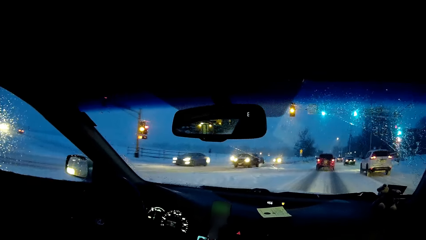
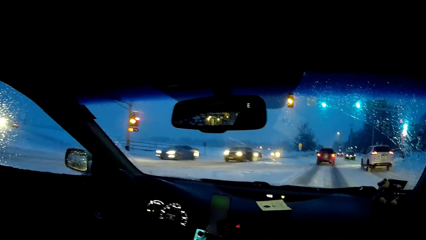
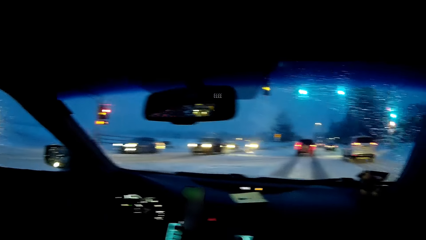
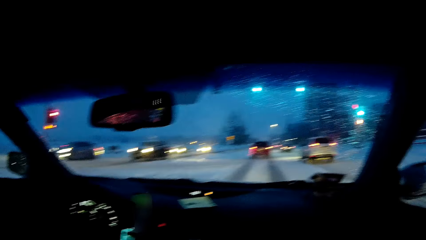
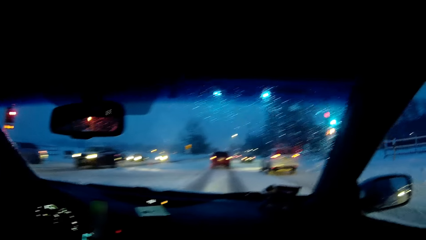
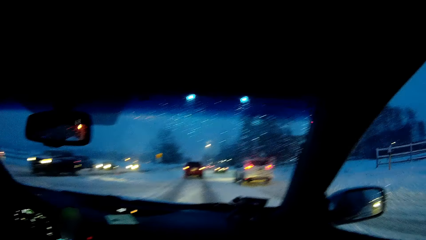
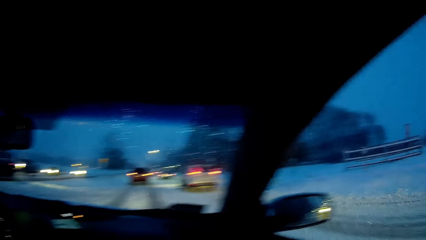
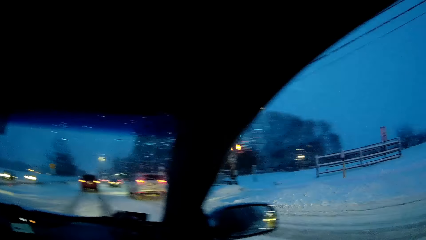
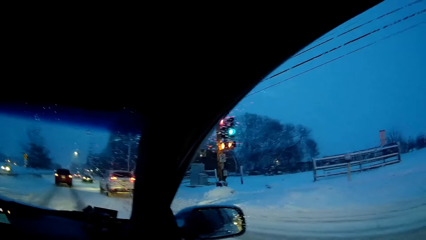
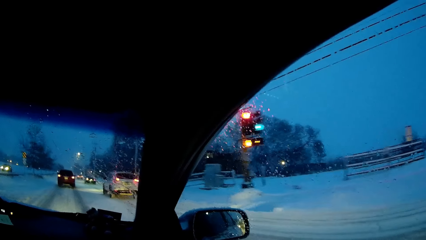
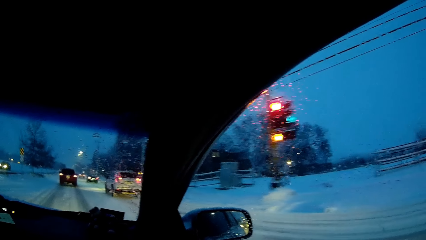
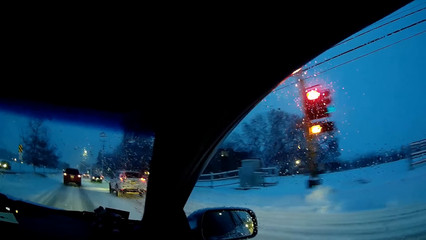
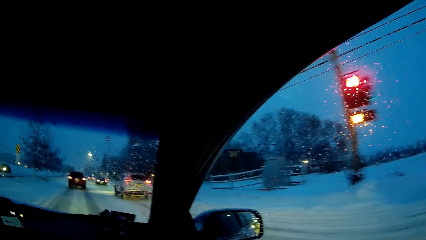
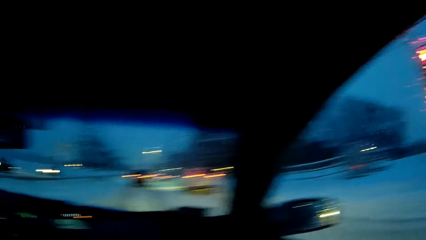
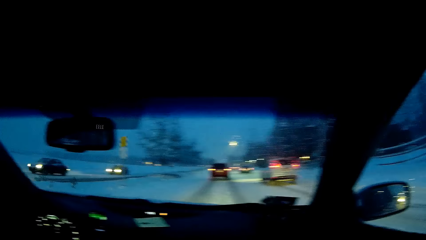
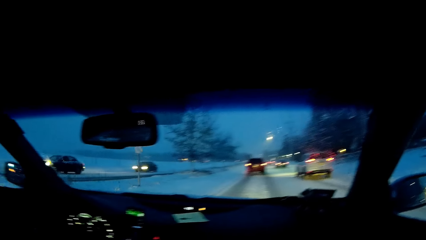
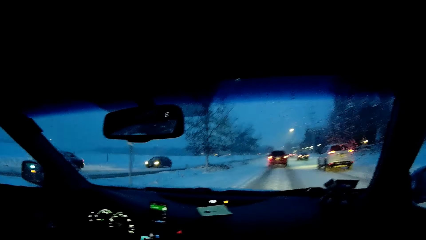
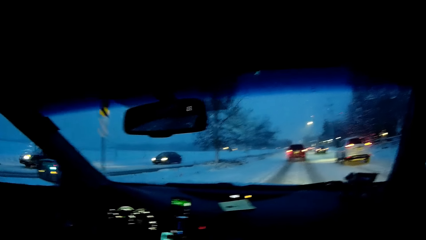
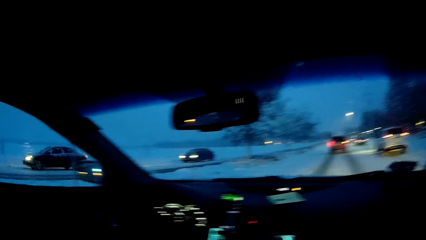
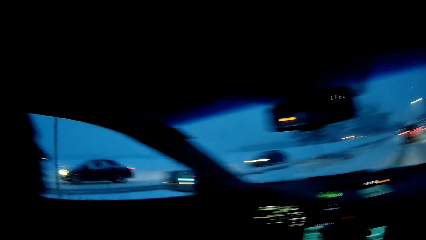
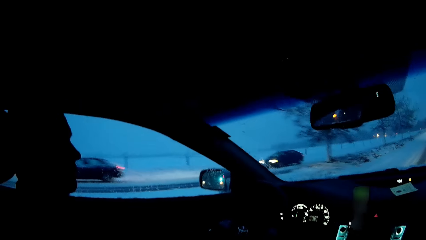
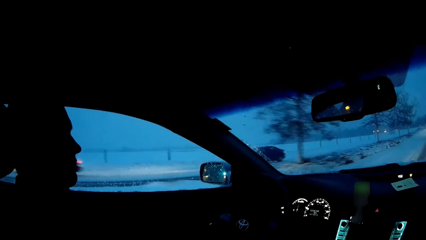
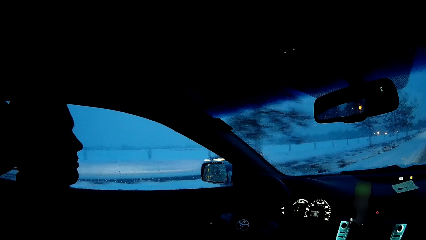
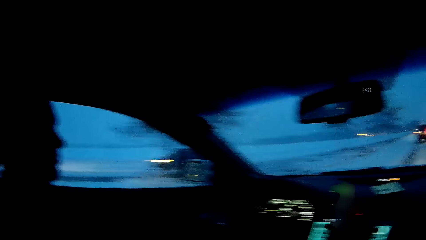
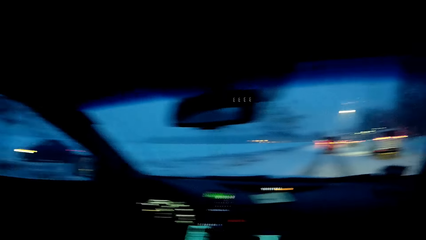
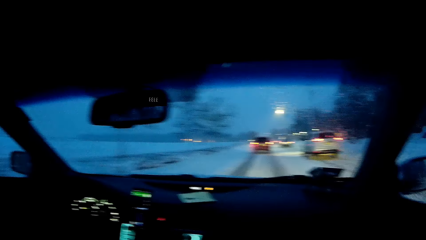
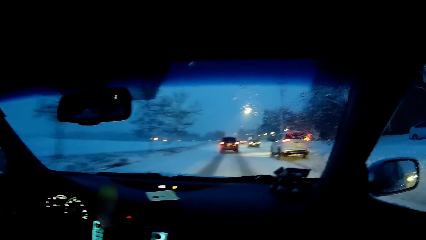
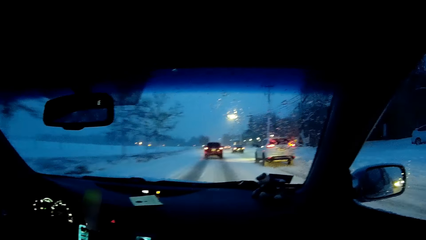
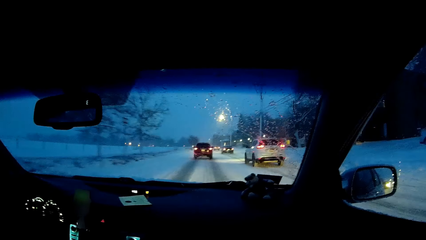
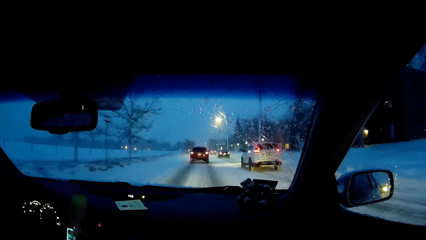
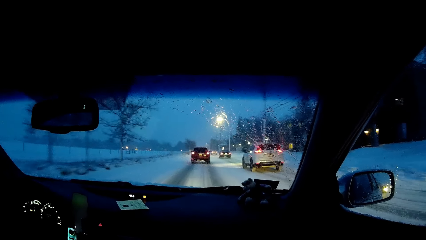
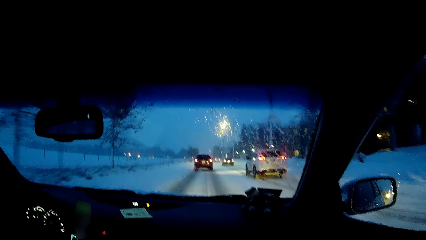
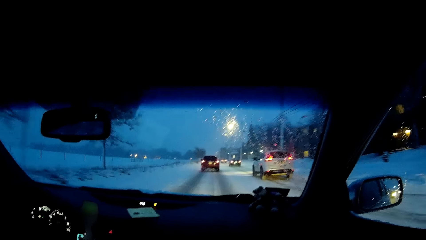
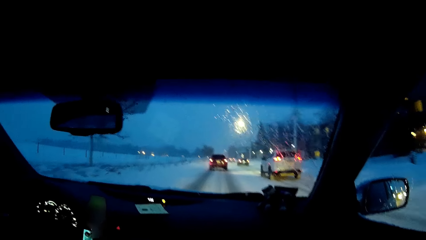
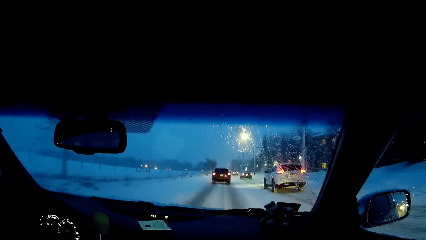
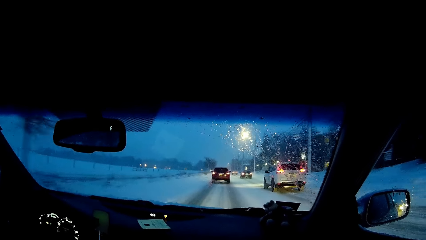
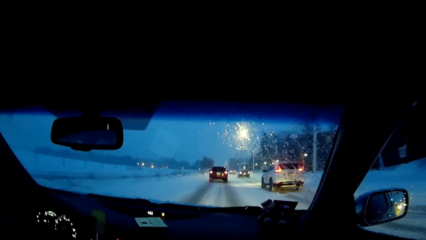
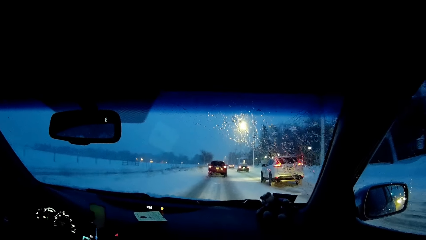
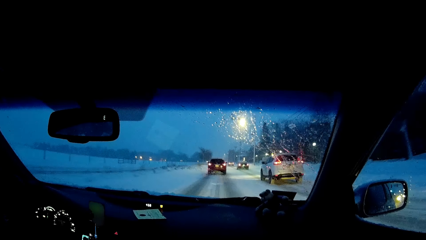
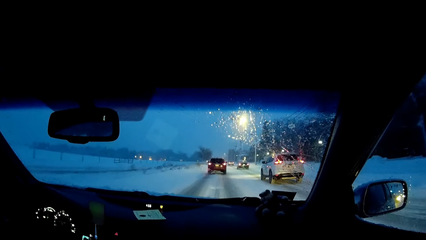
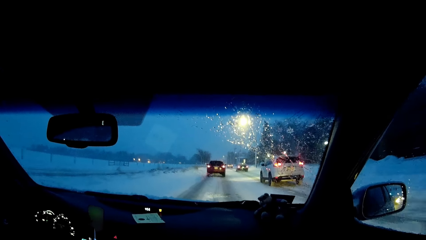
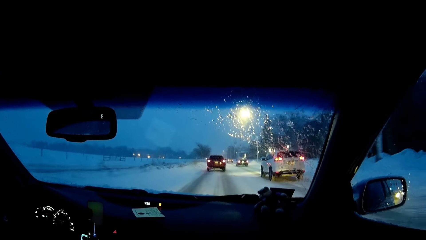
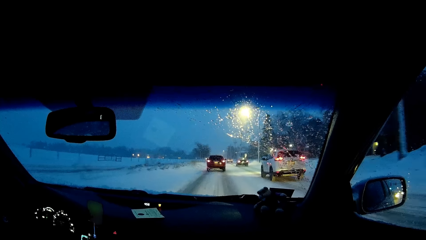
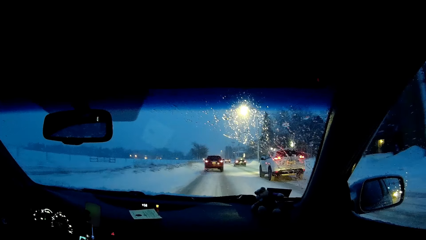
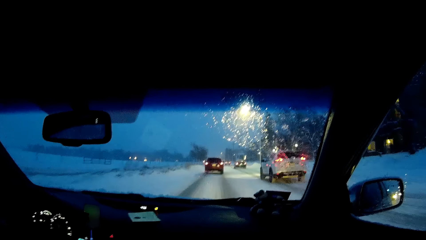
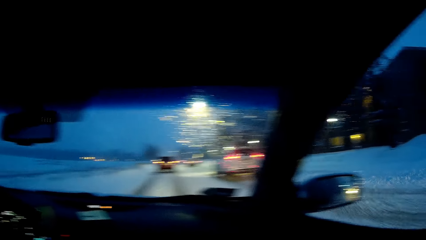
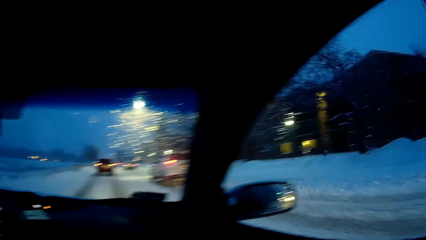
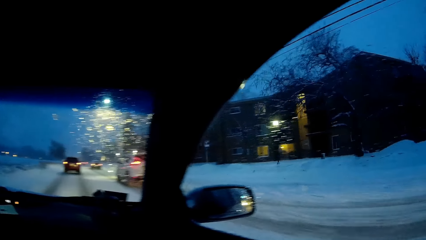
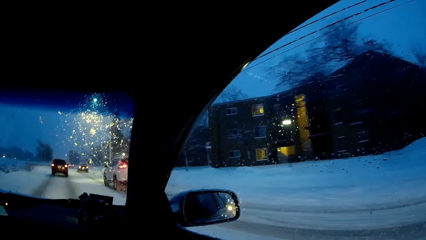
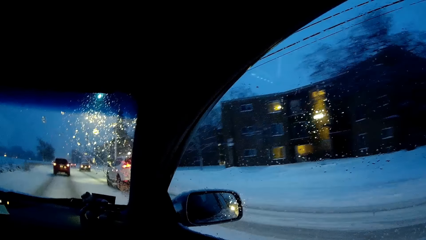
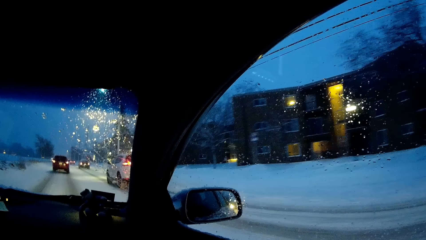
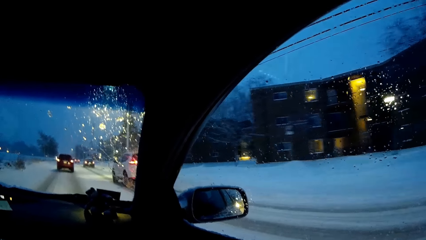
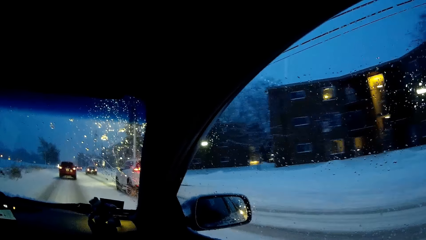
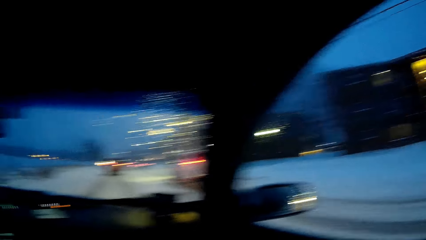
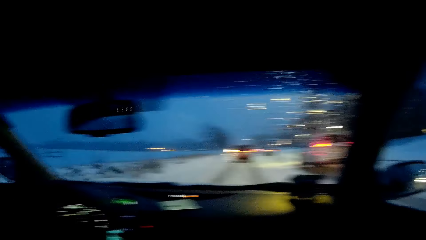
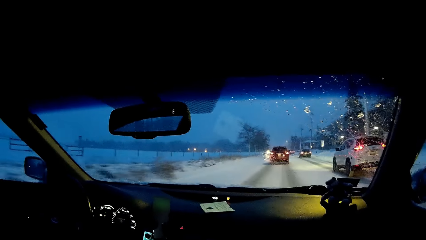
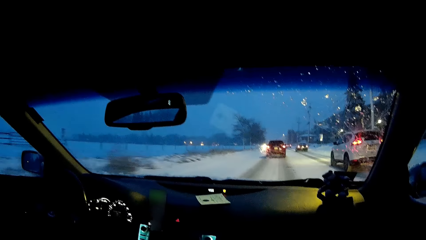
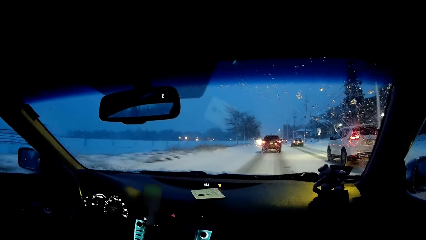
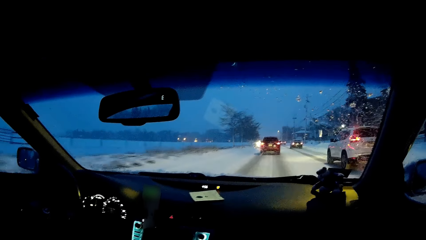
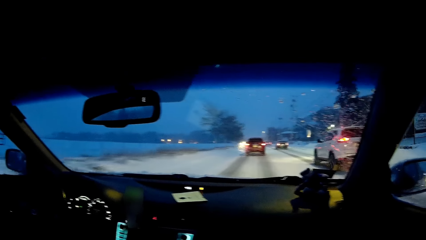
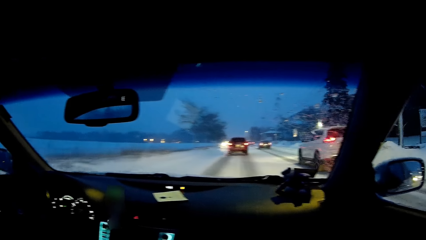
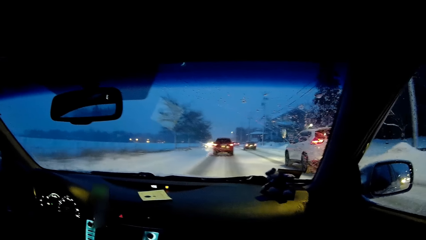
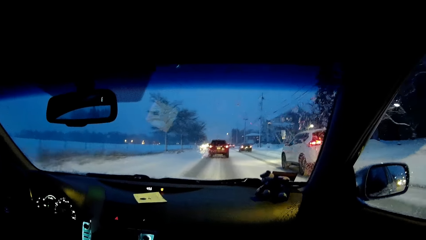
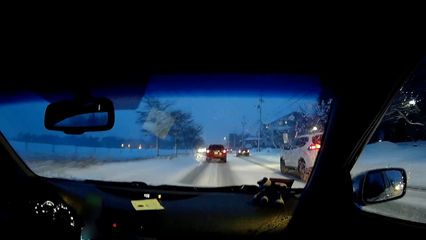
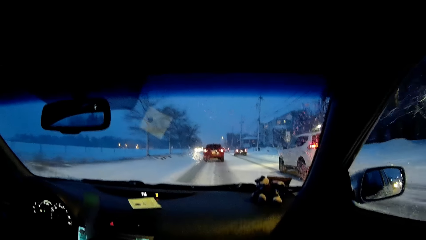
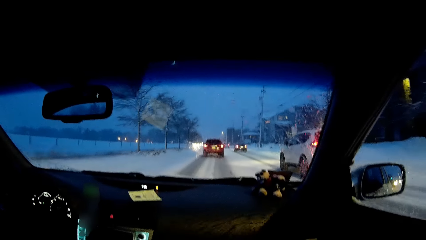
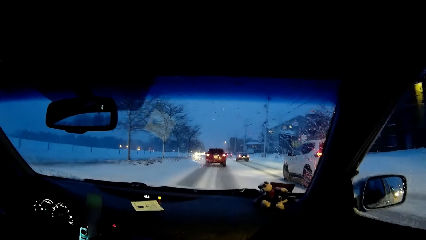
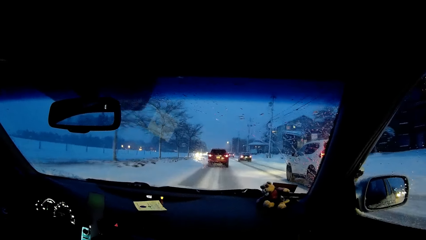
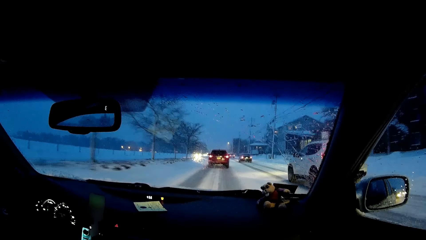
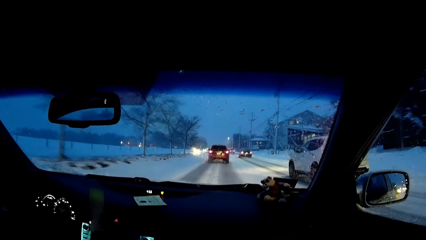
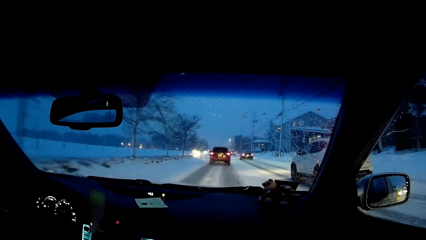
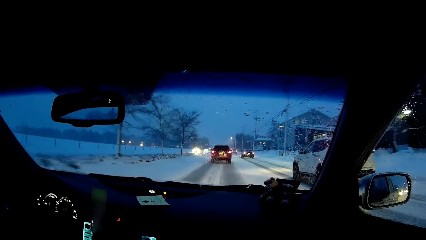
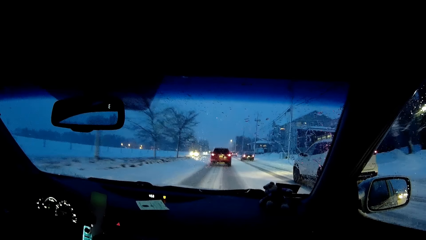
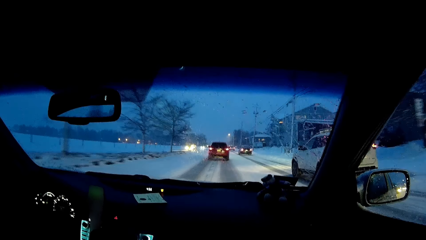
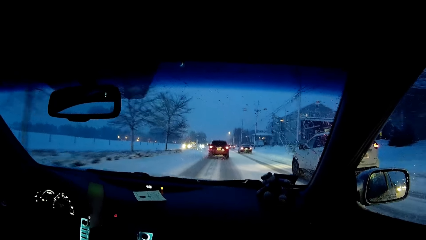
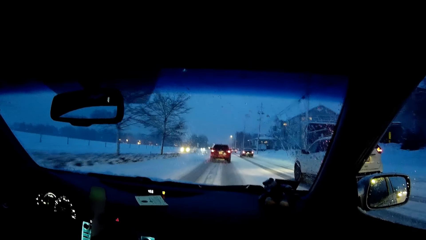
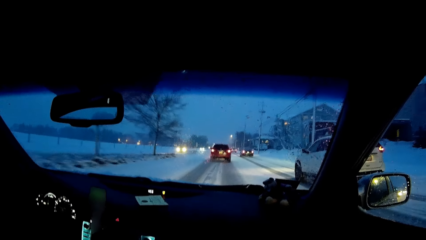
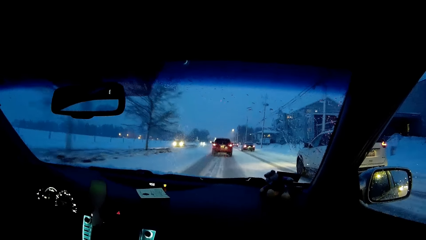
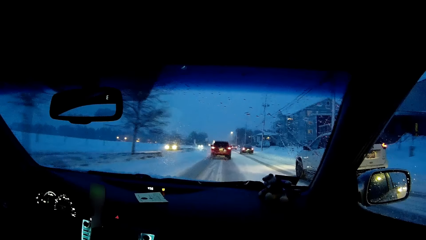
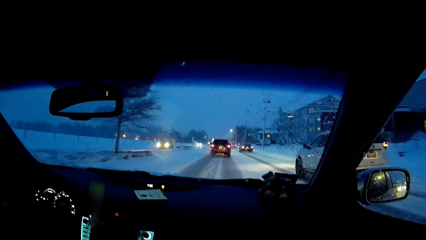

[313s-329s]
The camera wearer looks at the window. They look at the person. They look at the windscreen. They look at the window. They look at the windscreen.
